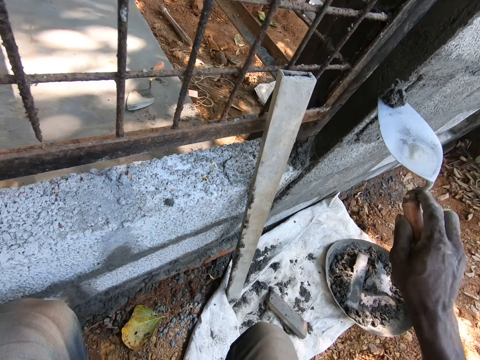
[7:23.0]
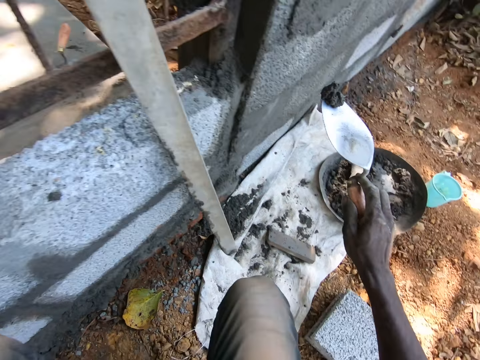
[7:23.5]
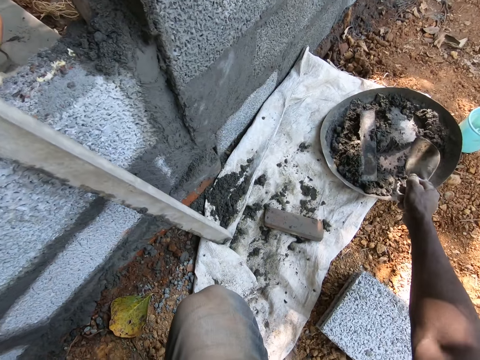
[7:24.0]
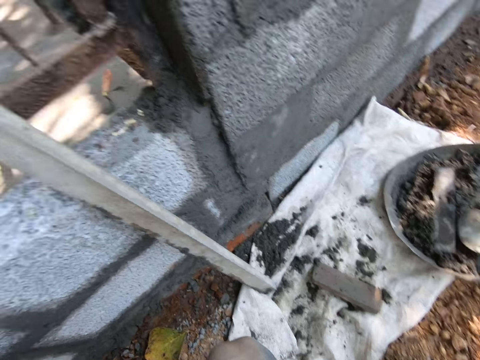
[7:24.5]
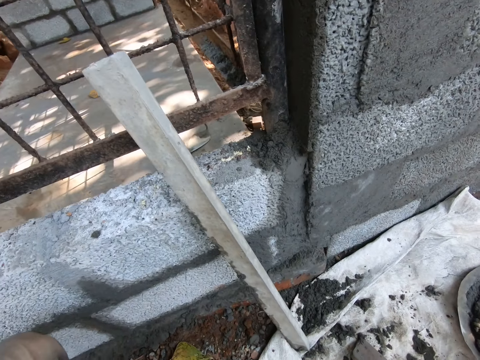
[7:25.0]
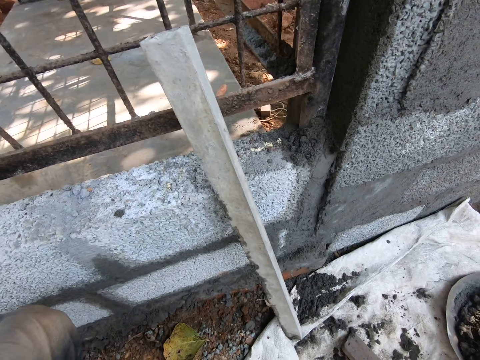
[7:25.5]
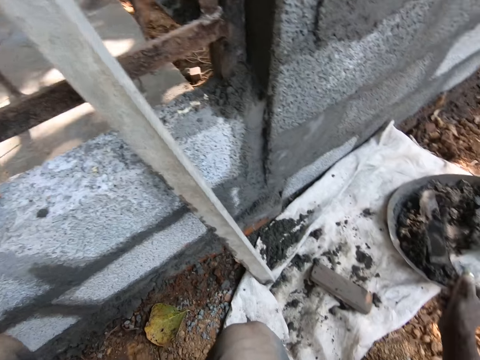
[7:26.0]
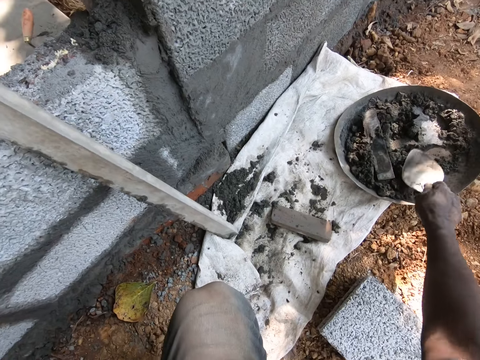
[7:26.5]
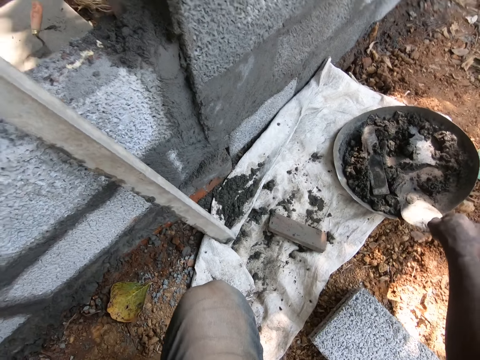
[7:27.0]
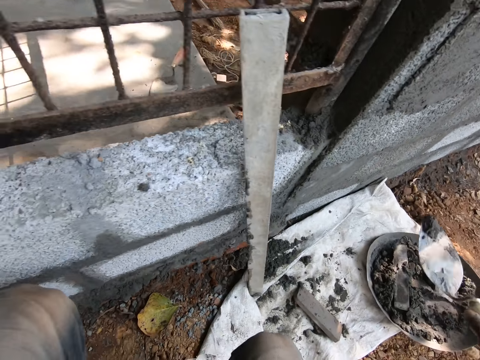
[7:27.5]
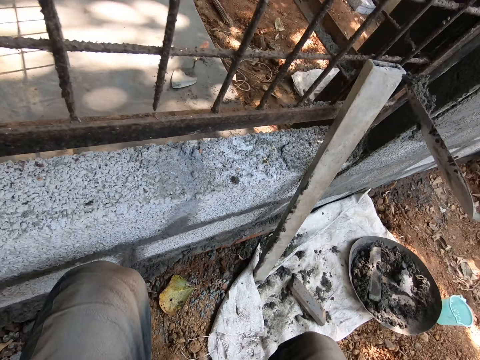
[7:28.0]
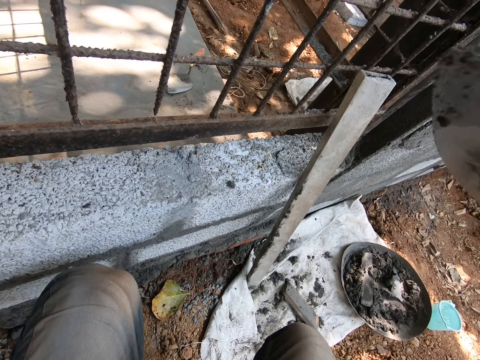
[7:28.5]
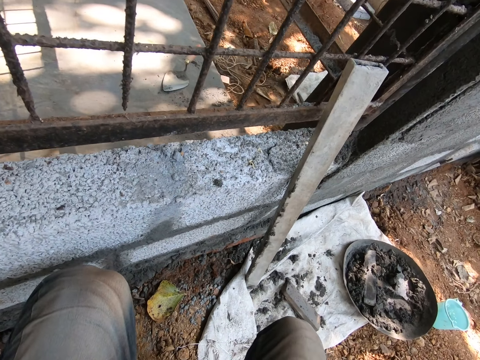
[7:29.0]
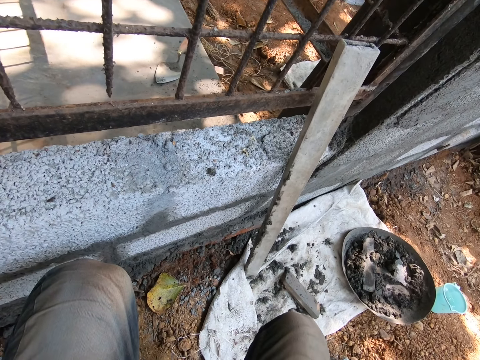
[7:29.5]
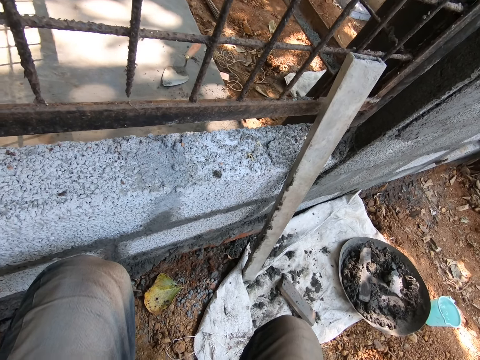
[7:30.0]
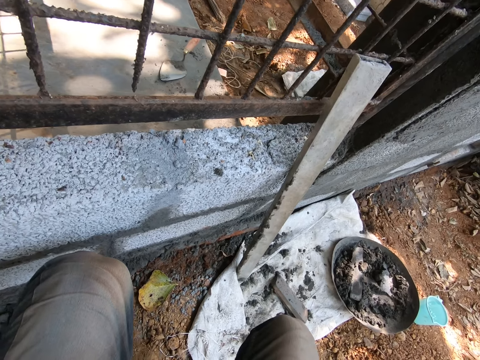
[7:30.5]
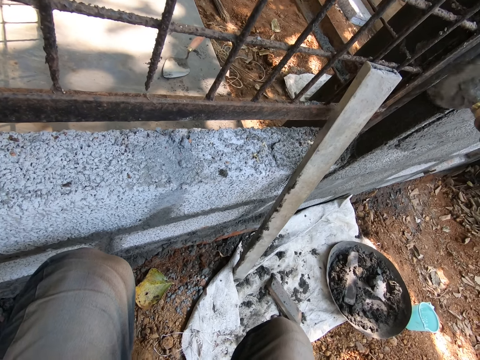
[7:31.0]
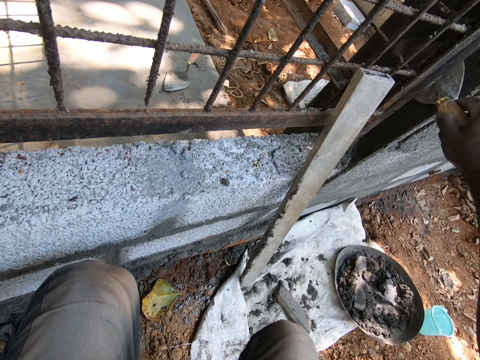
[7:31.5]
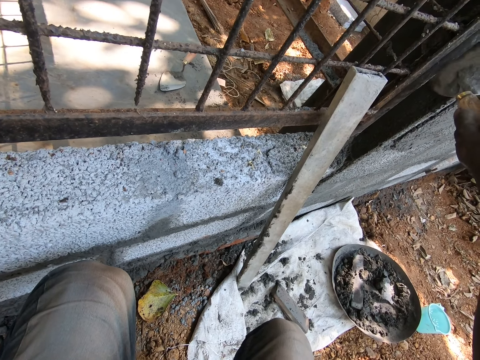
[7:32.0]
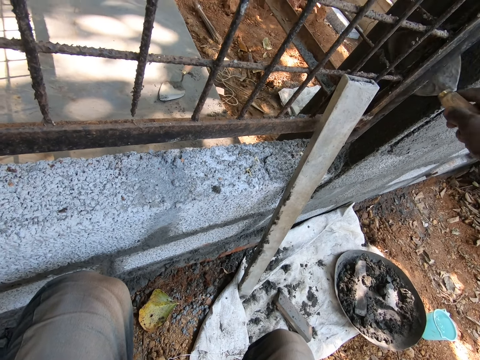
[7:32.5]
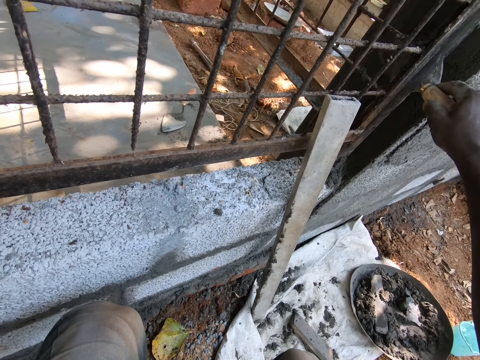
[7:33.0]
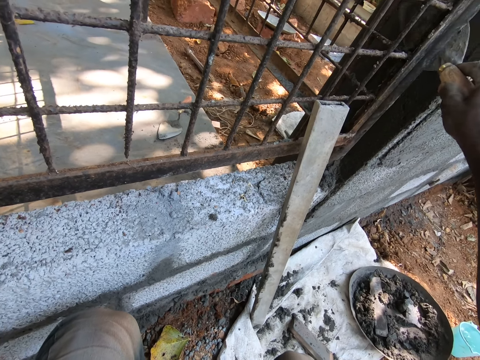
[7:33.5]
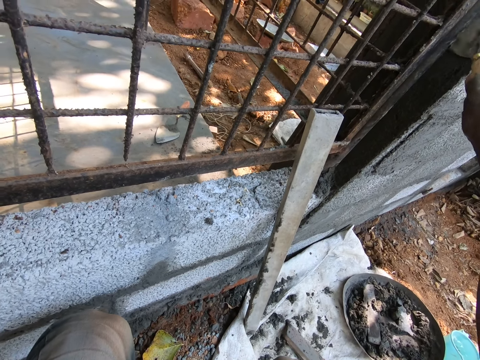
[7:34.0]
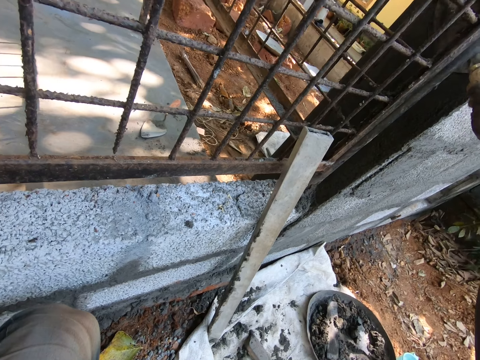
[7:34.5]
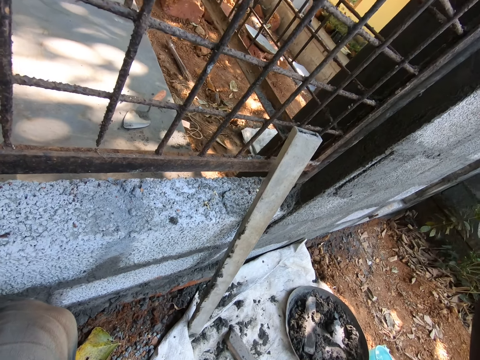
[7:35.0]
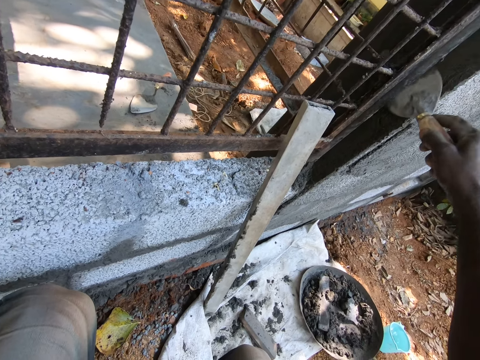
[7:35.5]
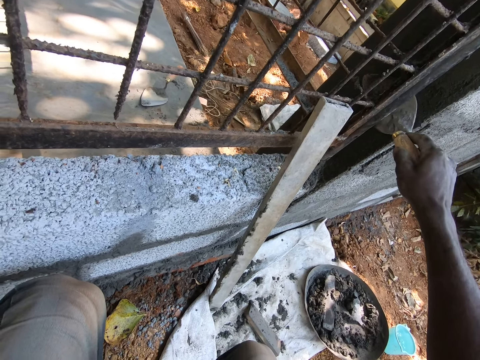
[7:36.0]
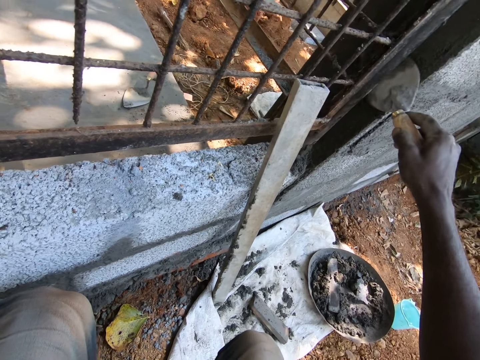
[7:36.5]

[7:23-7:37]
The camera wearer throws cement mortar from the trowel in his right hand to the ground. He mixes the cement mortar with the trowel in his right hand. He packs the cement mortar from the head pan on the ground with the trowel in his right hand. He plasters the brick wall with the trowel in his right hand.

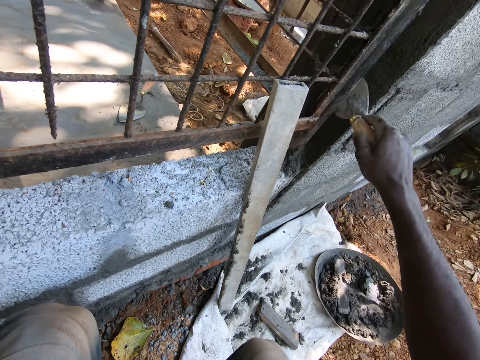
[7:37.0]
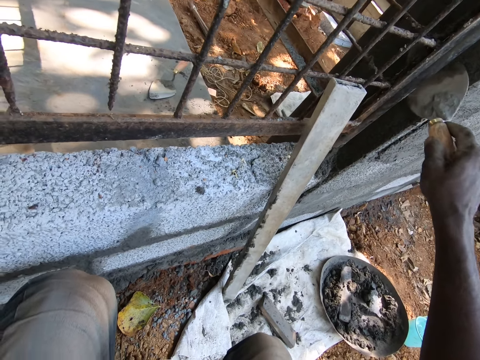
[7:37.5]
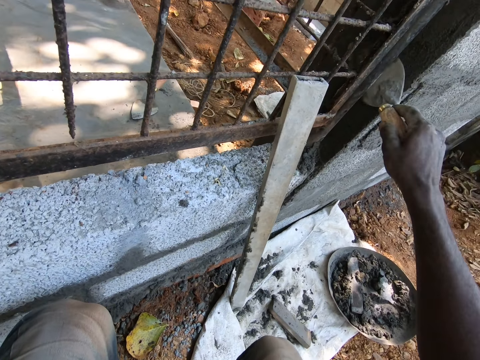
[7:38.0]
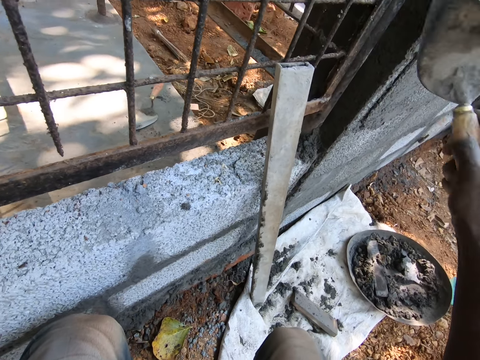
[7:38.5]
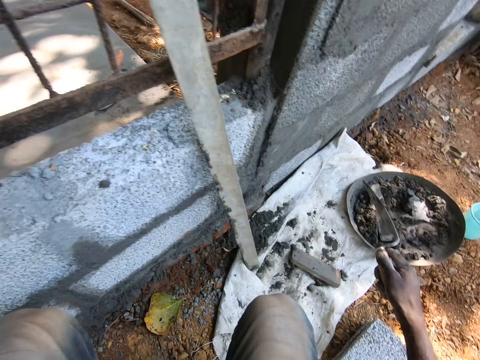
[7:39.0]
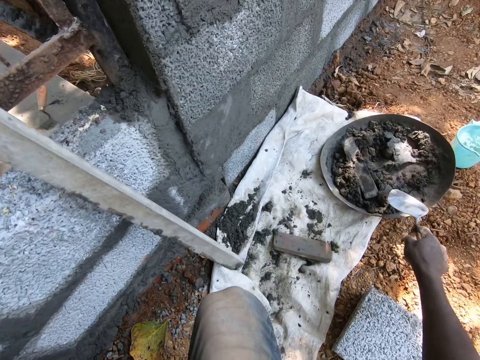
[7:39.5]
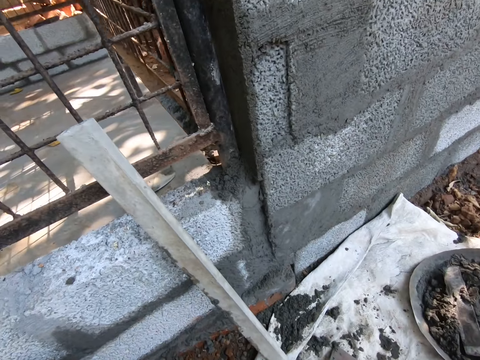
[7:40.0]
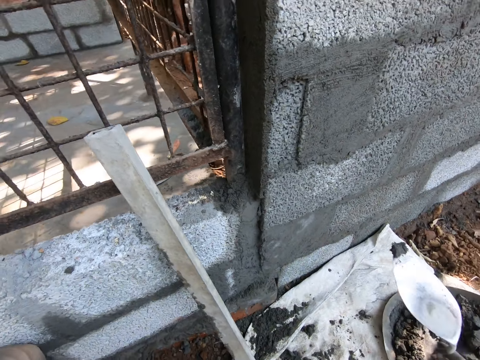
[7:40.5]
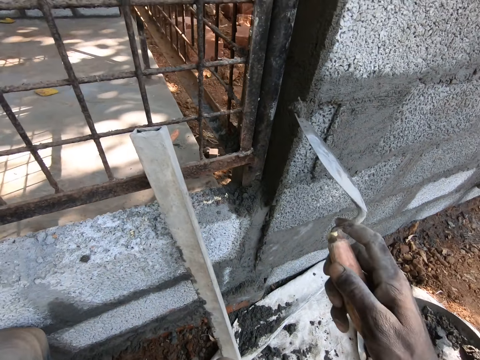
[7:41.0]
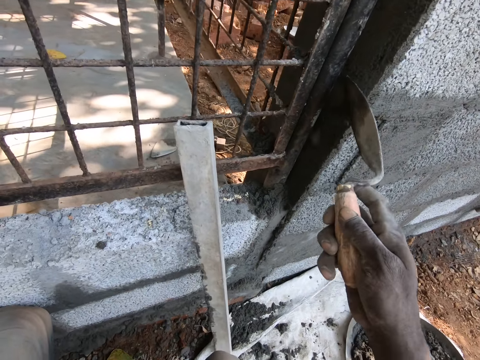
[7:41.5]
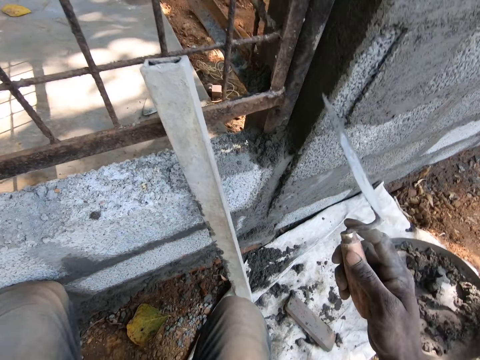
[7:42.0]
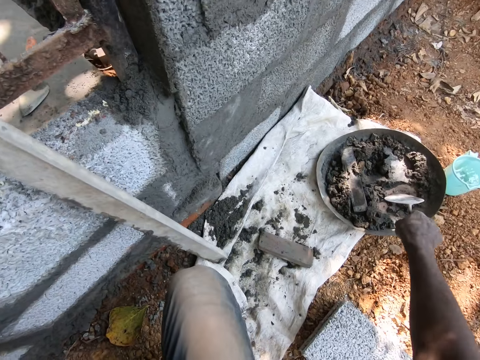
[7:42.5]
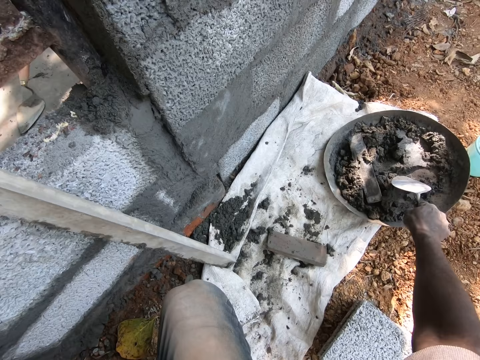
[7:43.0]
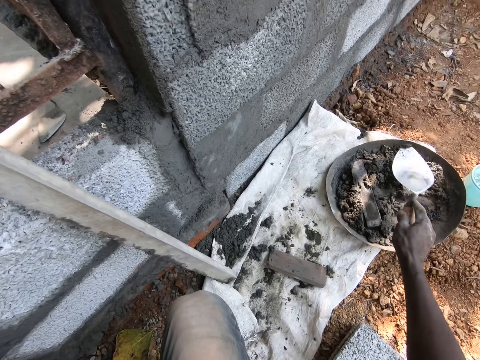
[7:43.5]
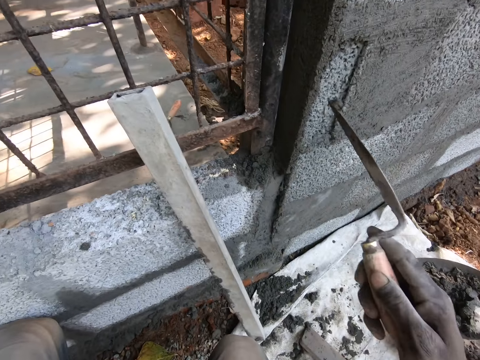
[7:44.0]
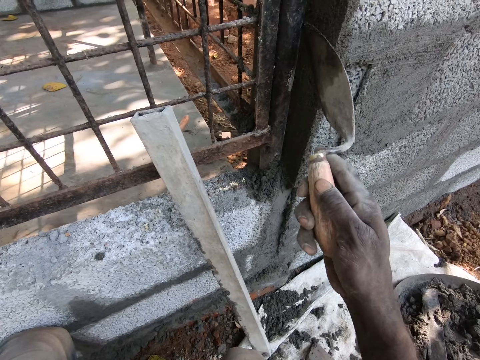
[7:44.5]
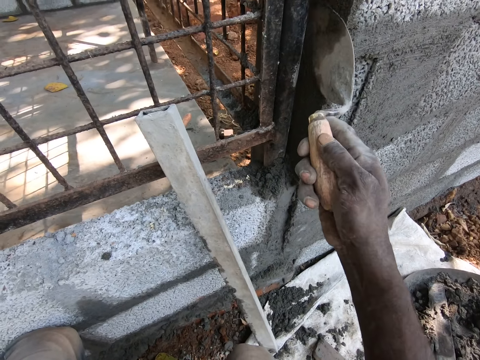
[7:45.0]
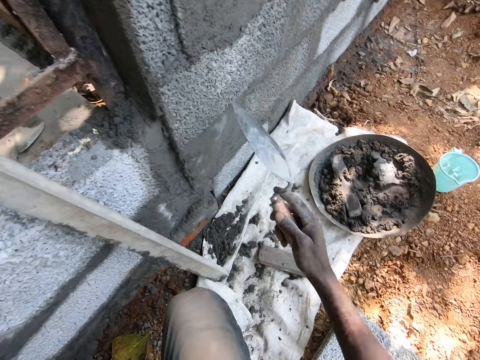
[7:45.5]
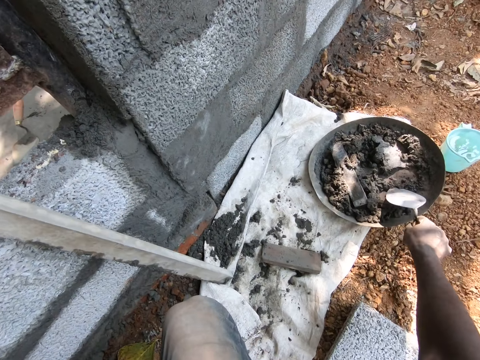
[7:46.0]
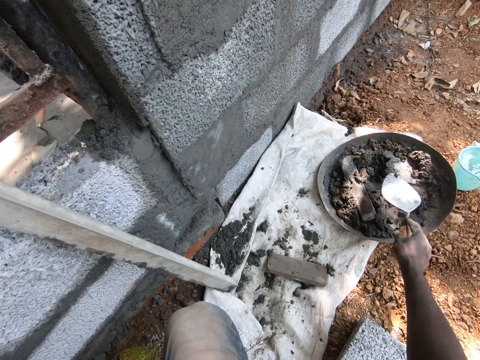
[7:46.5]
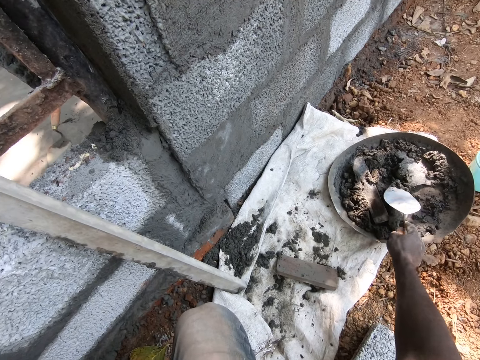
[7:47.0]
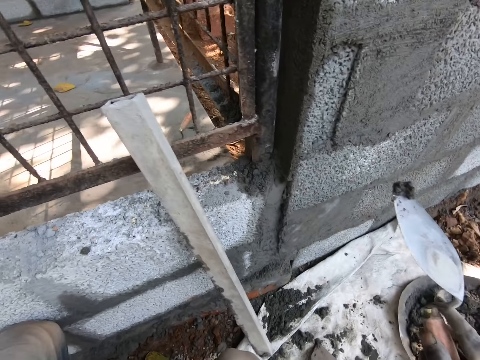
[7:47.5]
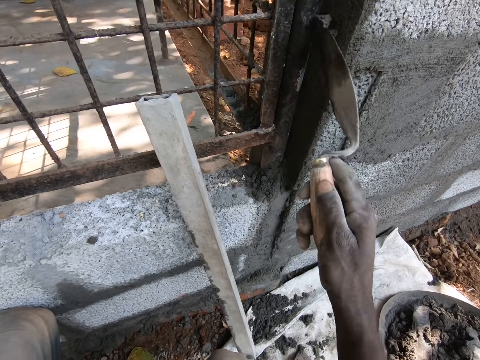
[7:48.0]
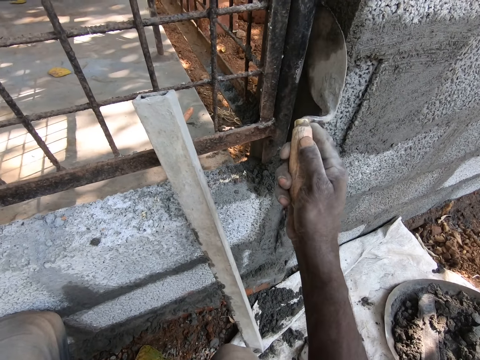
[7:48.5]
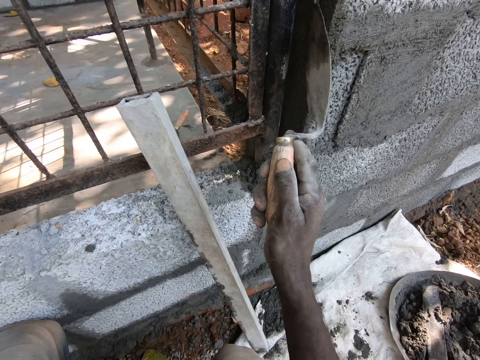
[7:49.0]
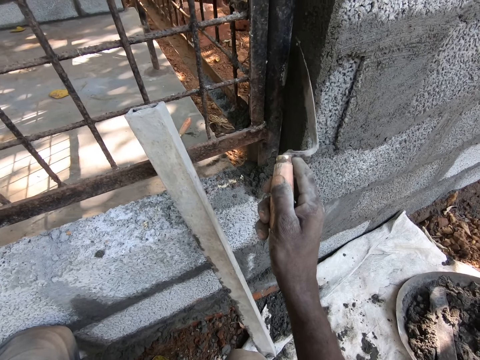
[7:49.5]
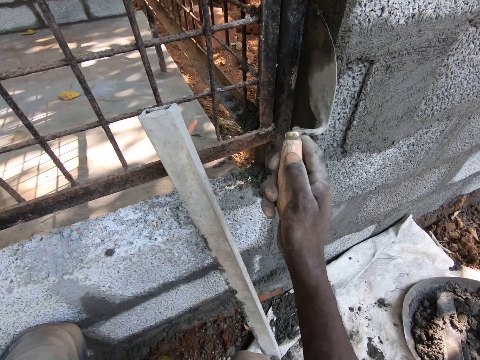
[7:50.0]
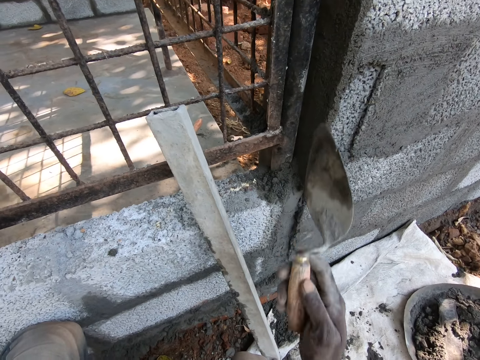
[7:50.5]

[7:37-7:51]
The camera wearer packs cement mortar from the head pan on the ground with the trowel in his right hand. He plasters the brick wall with the trowel in his right hand. He packs the cement mortar from the head pan on the ground with the trowel in his right hand. He plasters the brick wall with the trowel in his right hand. He packs the cement mortar from the head pan on the ground with the trowel in his right hand. He plasters the brick wall with the trowel in his right hand.
